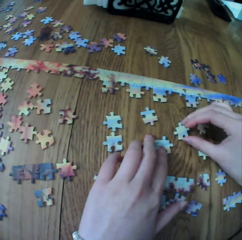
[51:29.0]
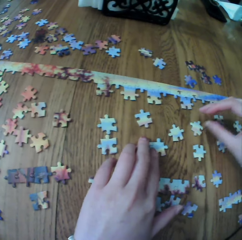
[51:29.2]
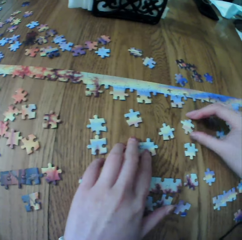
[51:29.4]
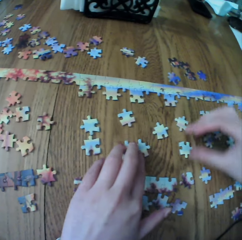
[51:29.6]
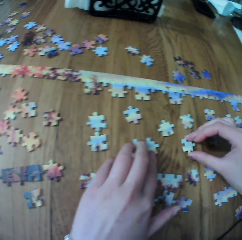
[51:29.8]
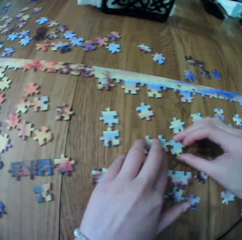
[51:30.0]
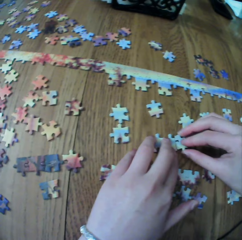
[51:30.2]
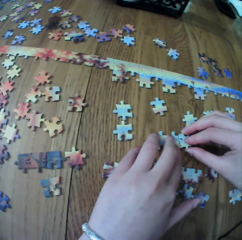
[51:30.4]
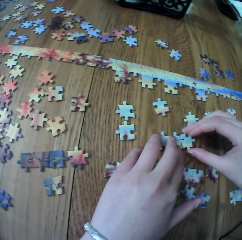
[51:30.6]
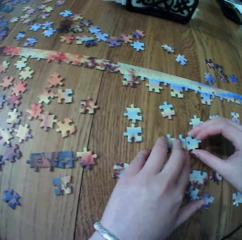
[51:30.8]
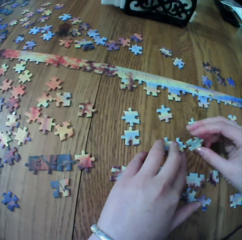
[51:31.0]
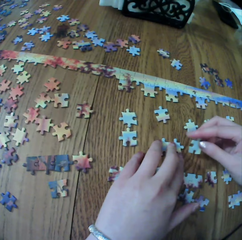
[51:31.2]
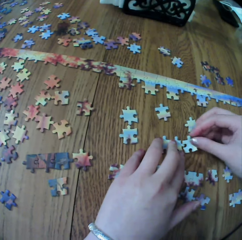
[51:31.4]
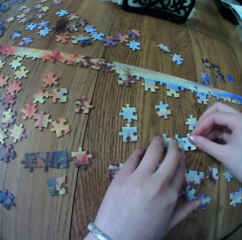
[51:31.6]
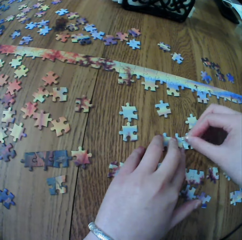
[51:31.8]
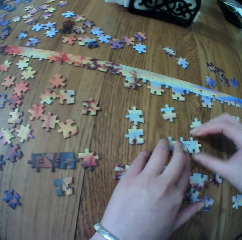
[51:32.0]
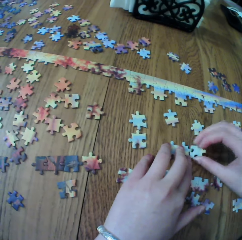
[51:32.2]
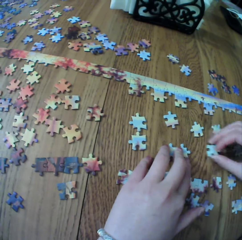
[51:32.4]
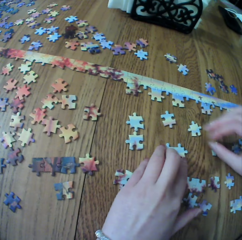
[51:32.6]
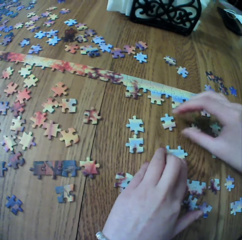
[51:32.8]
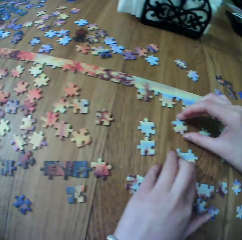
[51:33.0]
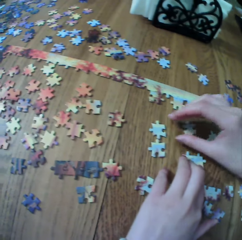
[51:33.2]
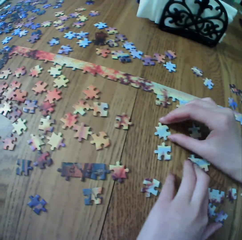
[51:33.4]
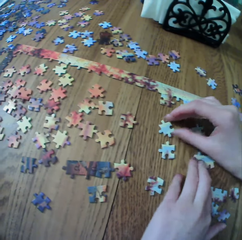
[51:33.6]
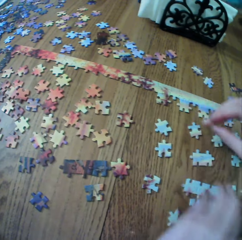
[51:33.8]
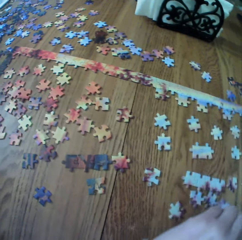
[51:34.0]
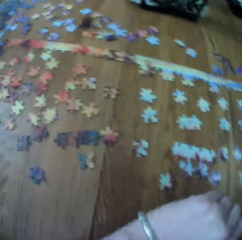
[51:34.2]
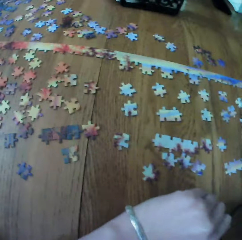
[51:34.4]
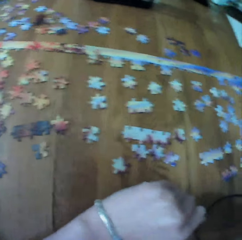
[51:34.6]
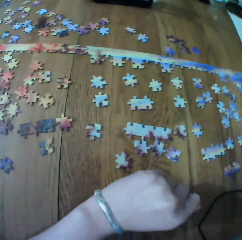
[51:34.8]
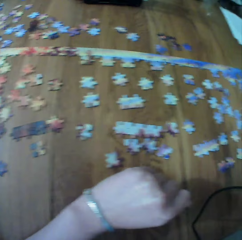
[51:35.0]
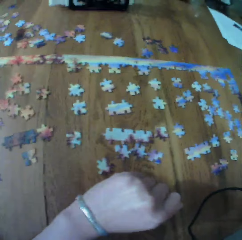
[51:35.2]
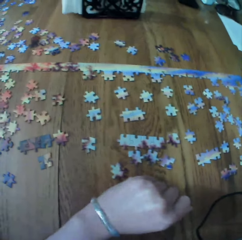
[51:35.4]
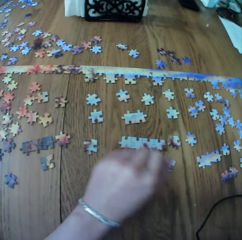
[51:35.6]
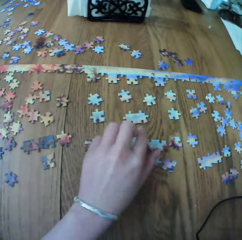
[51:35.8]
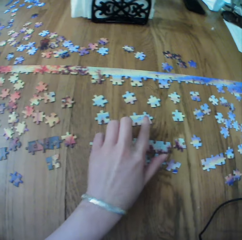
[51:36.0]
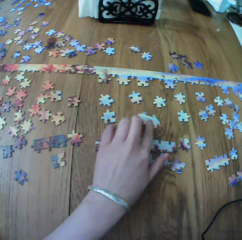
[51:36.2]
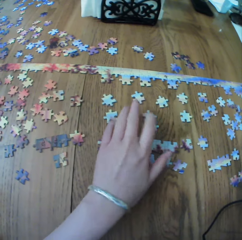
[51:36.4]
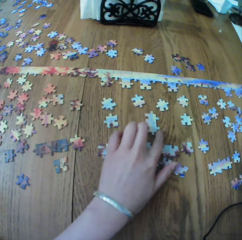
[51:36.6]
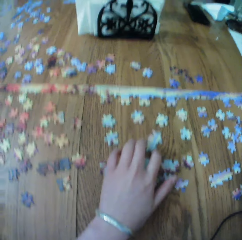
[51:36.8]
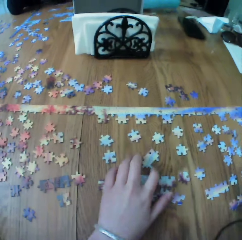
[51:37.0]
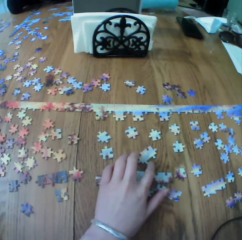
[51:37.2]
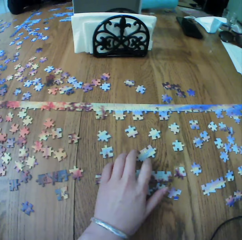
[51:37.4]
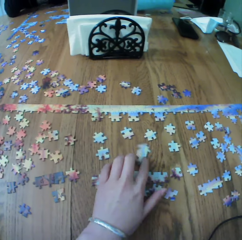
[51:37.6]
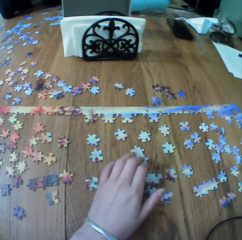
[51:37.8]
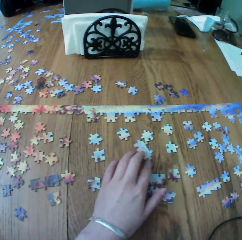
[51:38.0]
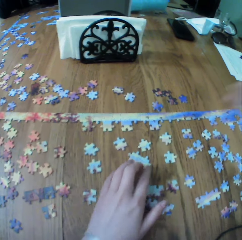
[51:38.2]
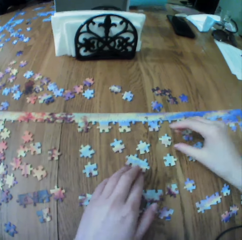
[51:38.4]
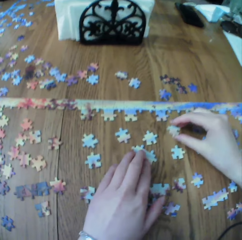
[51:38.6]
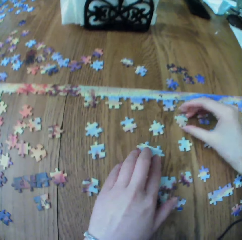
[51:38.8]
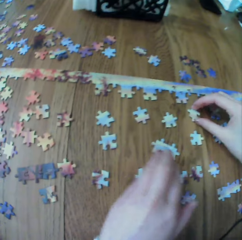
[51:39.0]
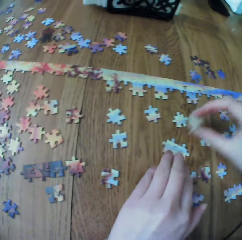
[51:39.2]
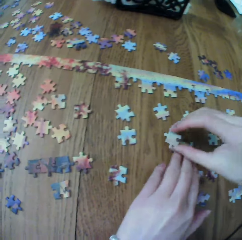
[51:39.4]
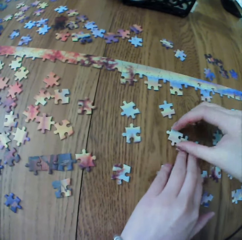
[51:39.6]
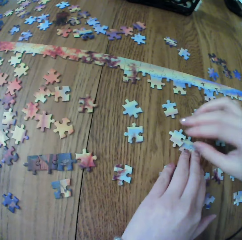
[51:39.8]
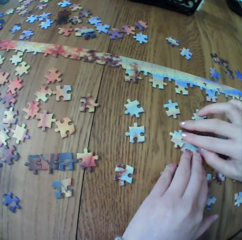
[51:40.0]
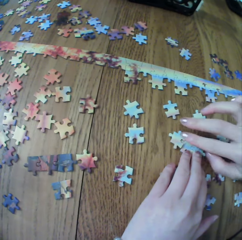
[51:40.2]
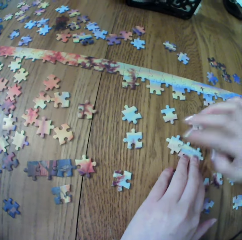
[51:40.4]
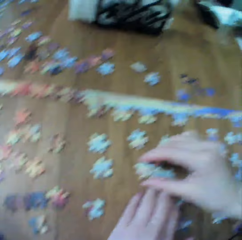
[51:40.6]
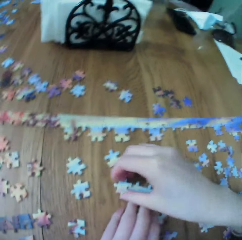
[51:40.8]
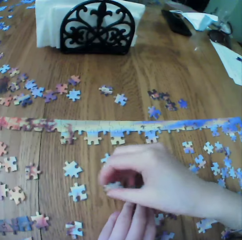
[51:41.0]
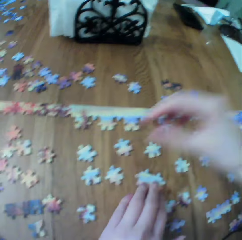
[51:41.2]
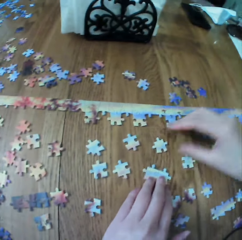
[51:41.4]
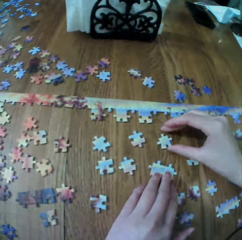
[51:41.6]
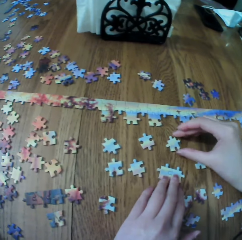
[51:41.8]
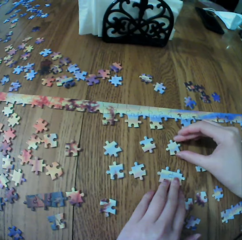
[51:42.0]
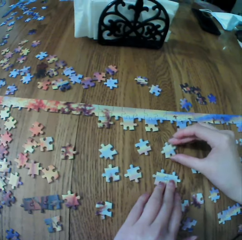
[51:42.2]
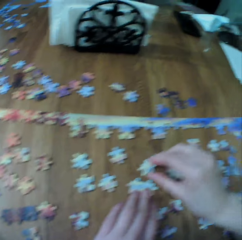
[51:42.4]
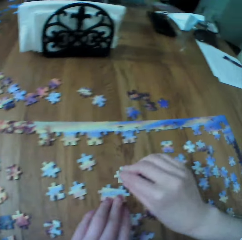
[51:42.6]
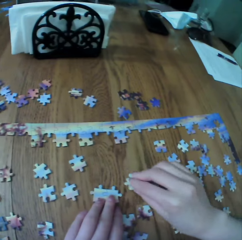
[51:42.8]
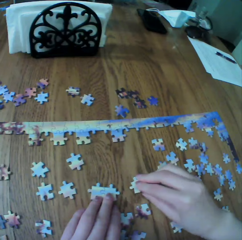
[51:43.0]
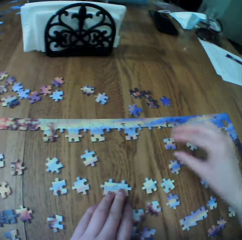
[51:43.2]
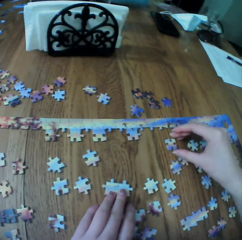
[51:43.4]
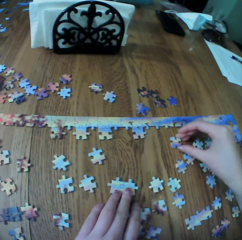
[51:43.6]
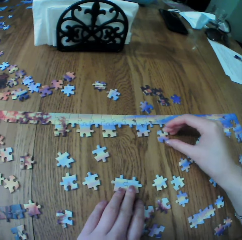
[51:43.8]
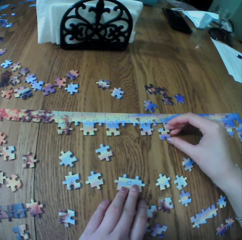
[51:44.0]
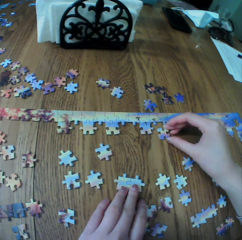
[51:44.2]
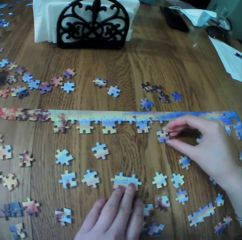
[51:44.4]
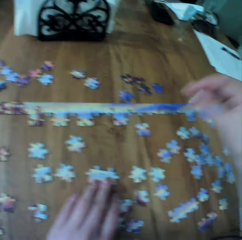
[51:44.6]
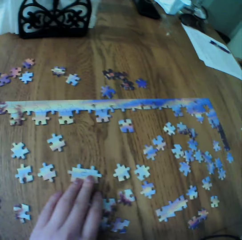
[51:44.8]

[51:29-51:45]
The camera wearer touches the puzzle. They arrange the puzzle.

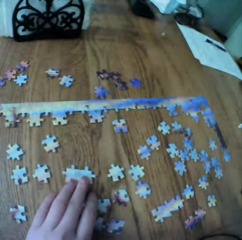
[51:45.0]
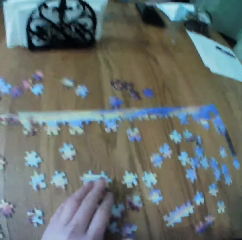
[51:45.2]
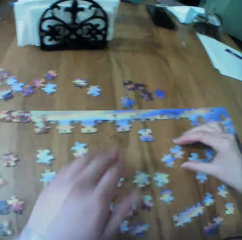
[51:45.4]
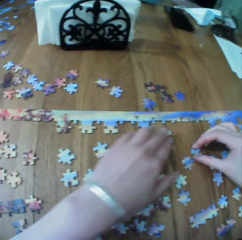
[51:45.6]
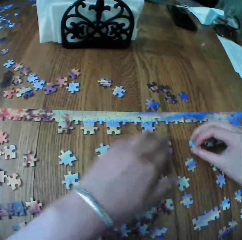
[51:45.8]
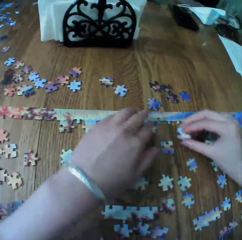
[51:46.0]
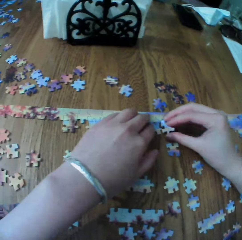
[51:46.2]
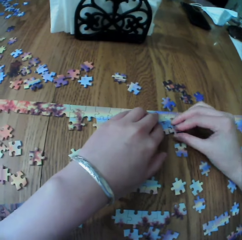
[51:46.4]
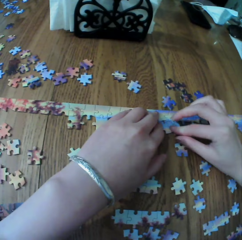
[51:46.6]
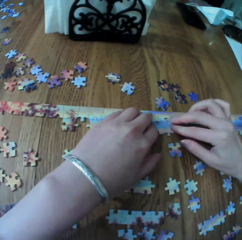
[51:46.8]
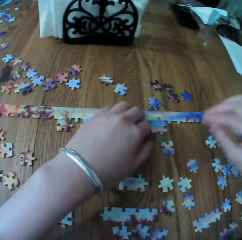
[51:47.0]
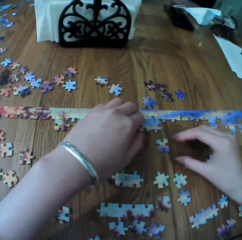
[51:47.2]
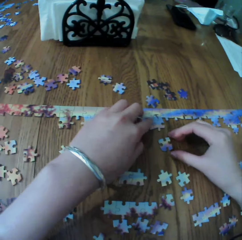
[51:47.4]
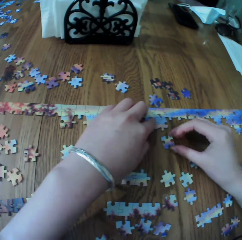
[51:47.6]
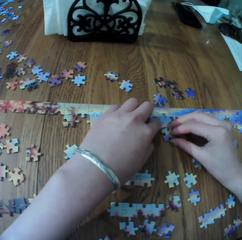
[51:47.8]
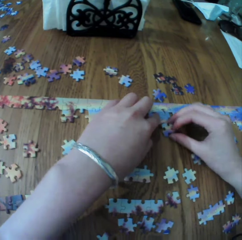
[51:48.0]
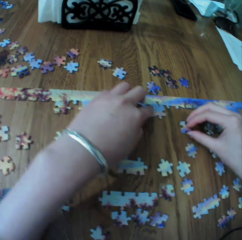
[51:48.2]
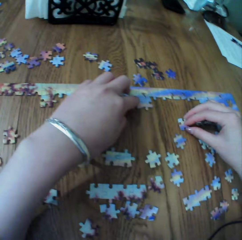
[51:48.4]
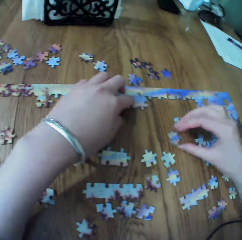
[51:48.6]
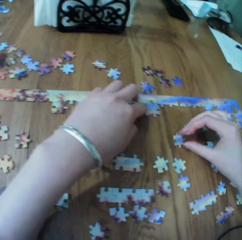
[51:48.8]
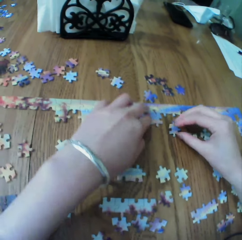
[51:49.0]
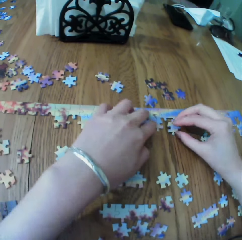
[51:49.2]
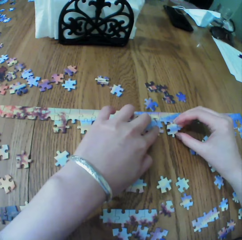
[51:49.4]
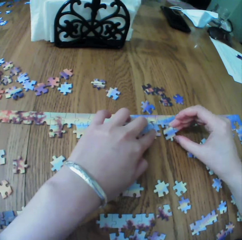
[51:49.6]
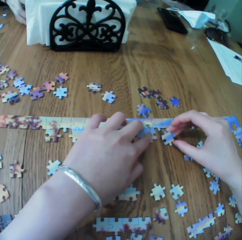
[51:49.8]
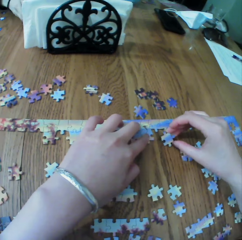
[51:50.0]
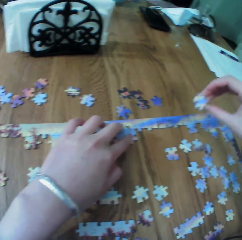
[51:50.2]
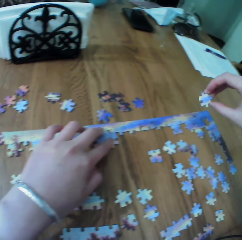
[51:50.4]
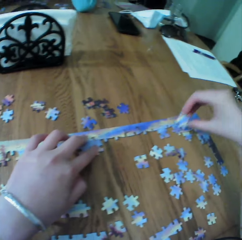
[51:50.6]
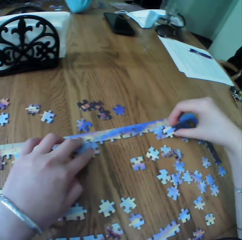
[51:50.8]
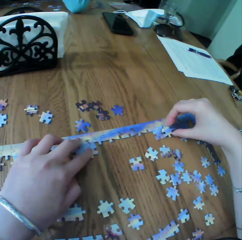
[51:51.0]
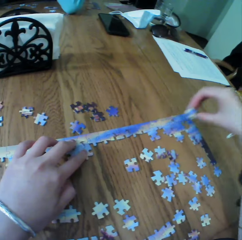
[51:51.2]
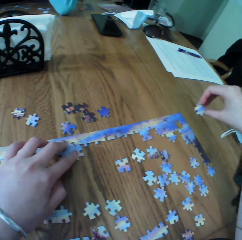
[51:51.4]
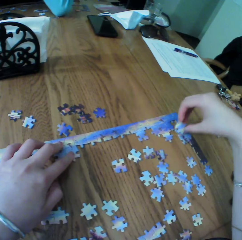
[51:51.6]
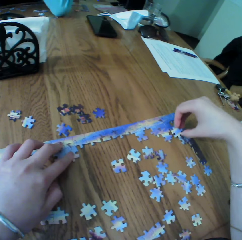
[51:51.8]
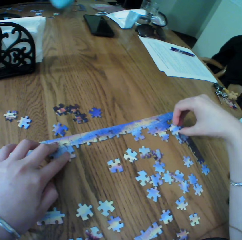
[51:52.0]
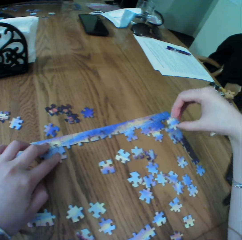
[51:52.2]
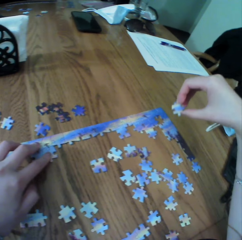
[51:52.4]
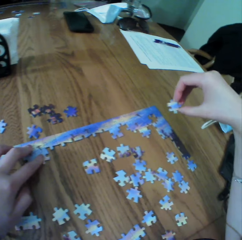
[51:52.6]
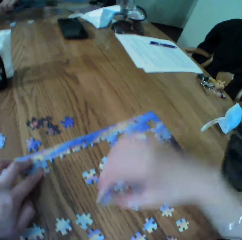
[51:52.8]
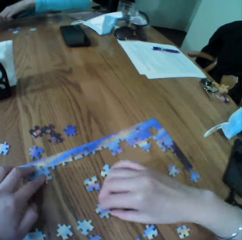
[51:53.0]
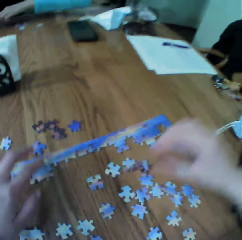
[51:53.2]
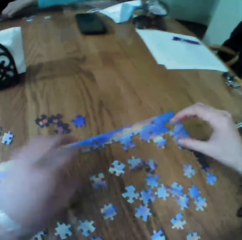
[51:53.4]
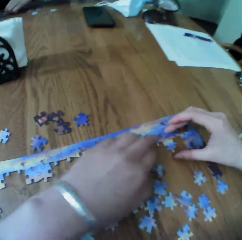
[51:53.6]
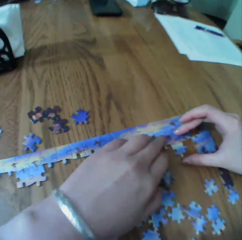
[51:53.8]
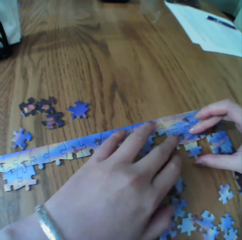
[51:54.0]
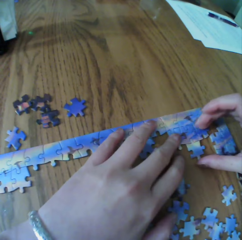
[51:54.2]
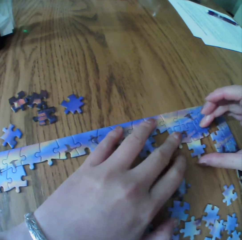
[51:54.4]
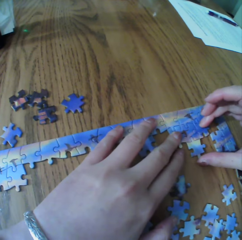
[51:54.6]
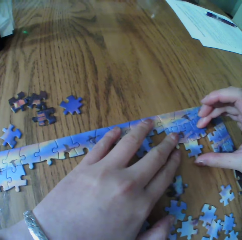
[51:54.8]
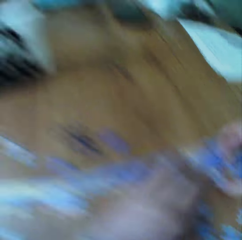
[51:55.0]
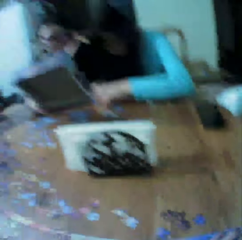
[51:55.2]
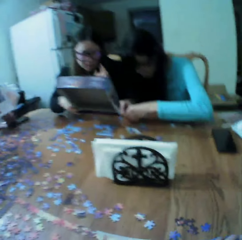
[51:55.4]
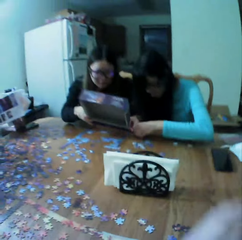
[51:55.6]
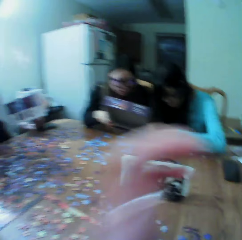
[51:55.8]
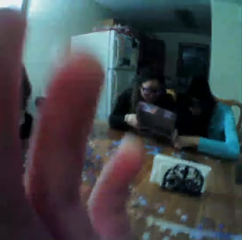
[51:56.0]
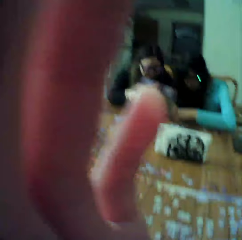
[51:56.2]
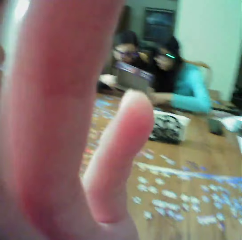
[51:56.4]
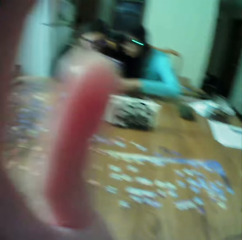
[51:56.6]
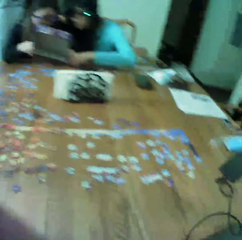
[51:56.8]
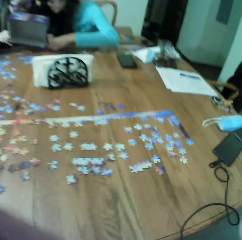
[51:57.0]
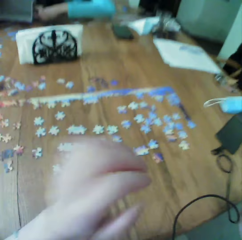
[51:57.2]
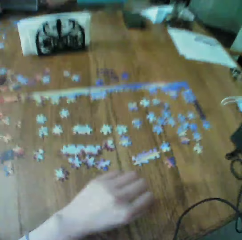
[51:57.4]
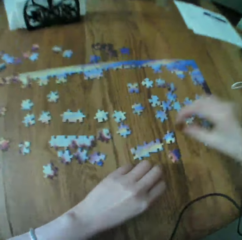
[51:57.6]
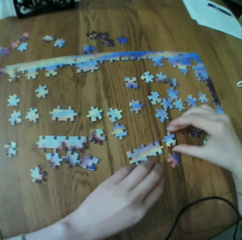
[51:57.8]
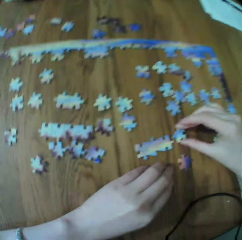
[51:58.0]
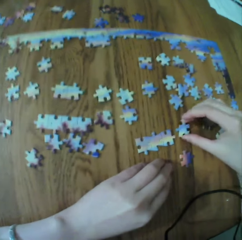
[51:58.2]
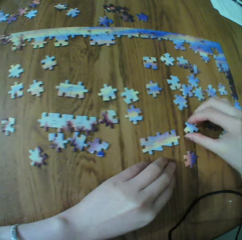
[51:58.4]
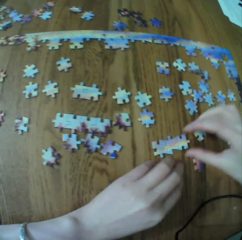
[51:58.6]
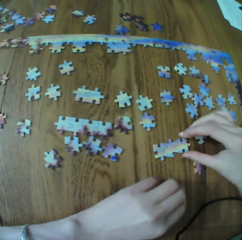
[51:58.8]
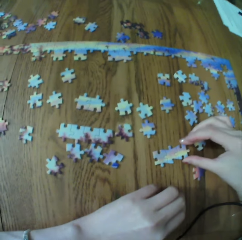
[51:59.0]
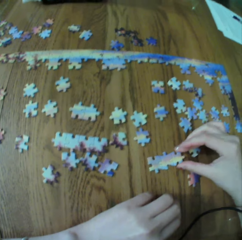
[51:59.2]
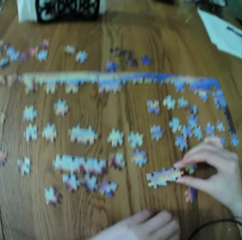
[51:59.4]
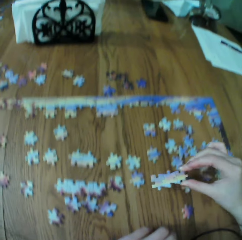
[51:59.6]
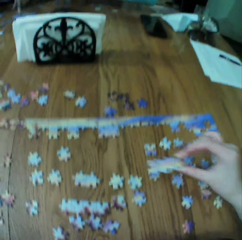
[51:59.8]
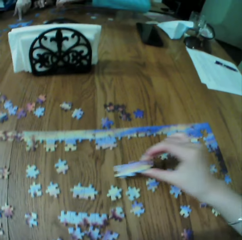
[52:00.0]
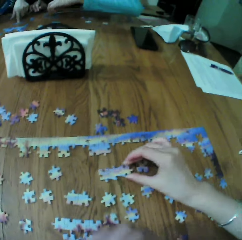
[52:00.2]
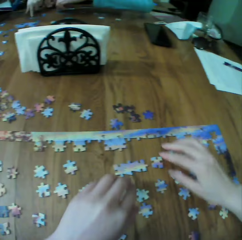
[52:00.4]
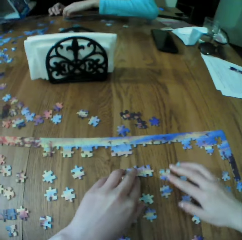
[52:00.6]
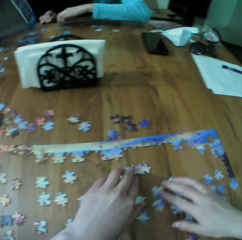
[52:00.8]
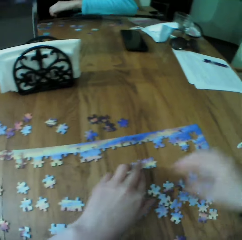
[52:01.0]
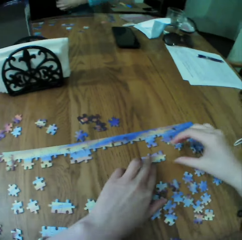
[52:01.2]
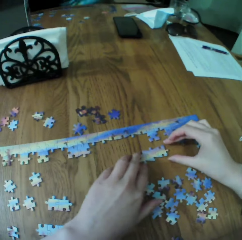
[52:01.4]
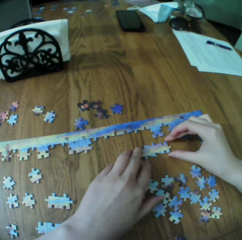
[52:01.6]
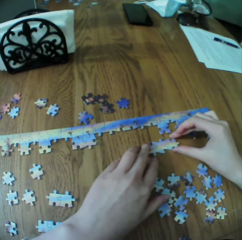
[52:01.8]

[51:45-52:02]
The camera wearer touches the puzzle. They raise their hand up. They touch the puzzle.
